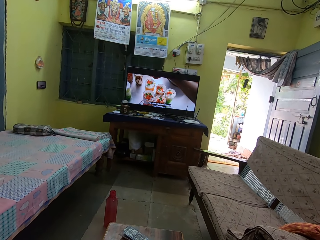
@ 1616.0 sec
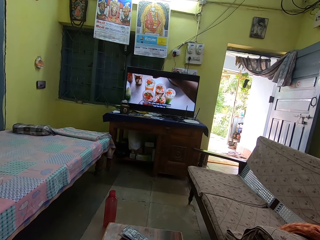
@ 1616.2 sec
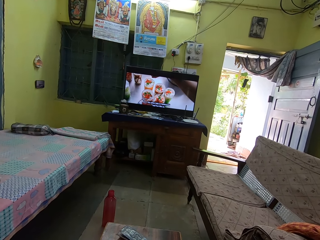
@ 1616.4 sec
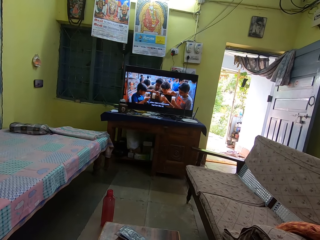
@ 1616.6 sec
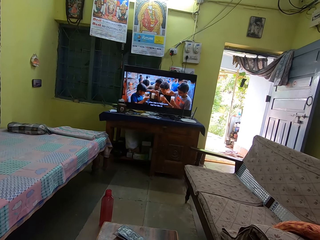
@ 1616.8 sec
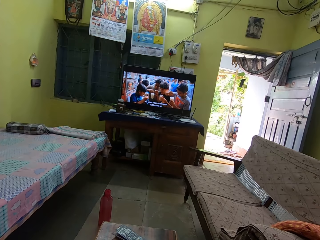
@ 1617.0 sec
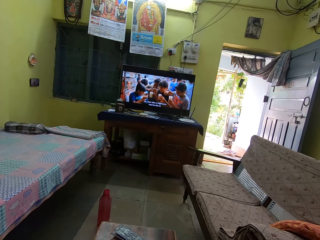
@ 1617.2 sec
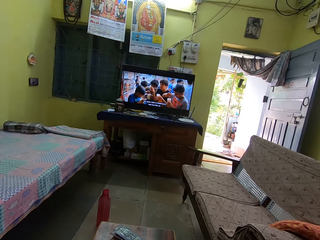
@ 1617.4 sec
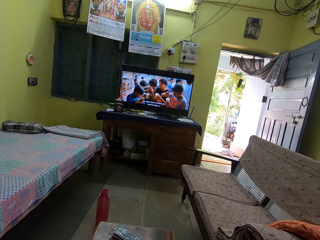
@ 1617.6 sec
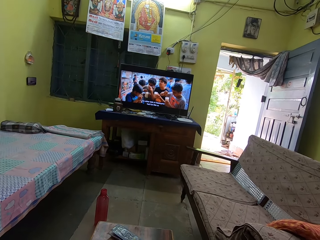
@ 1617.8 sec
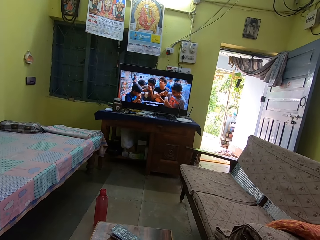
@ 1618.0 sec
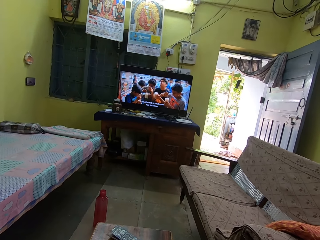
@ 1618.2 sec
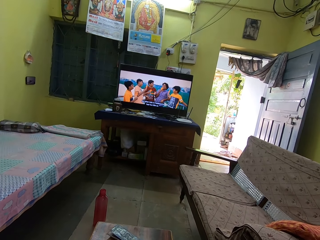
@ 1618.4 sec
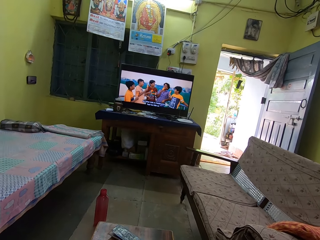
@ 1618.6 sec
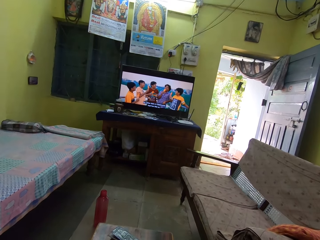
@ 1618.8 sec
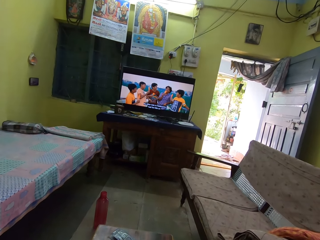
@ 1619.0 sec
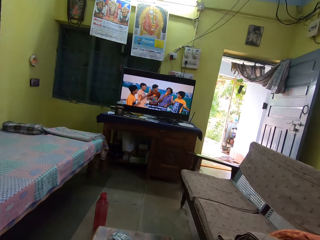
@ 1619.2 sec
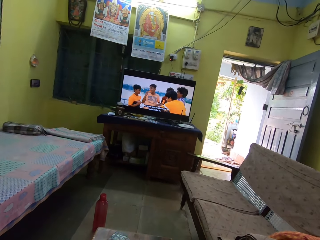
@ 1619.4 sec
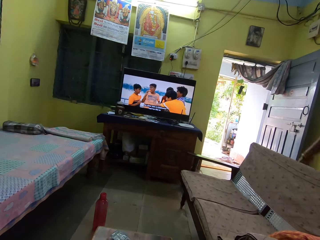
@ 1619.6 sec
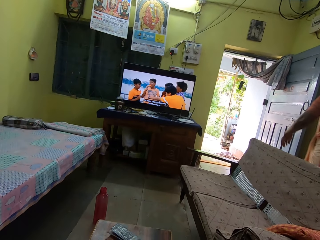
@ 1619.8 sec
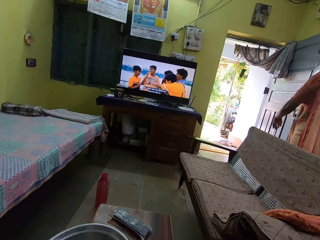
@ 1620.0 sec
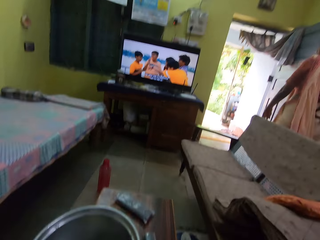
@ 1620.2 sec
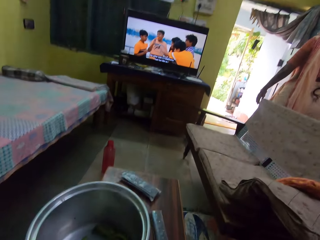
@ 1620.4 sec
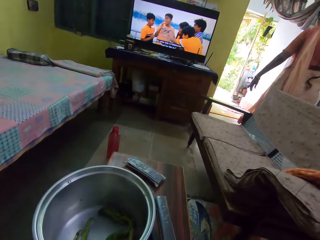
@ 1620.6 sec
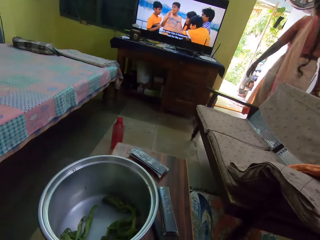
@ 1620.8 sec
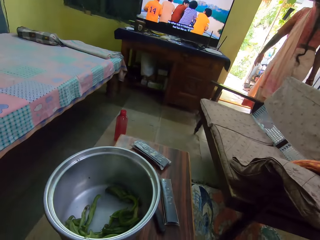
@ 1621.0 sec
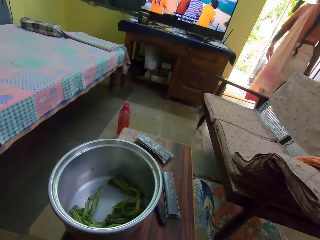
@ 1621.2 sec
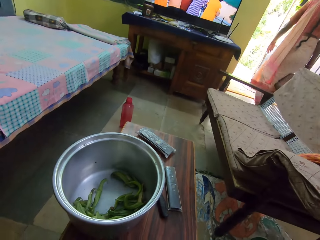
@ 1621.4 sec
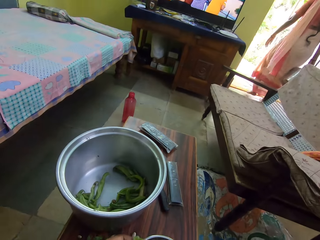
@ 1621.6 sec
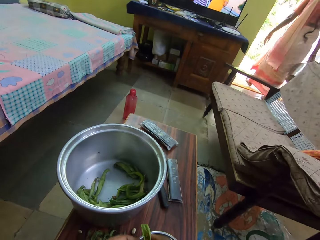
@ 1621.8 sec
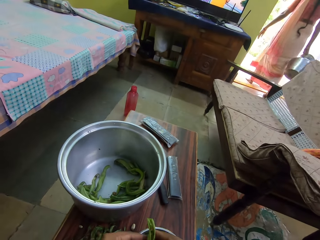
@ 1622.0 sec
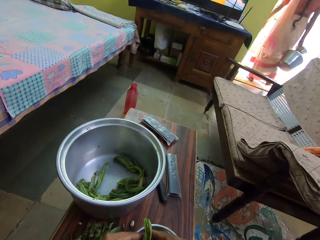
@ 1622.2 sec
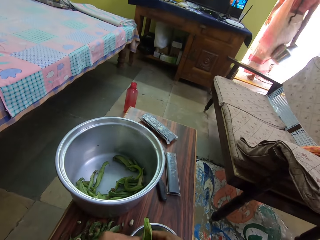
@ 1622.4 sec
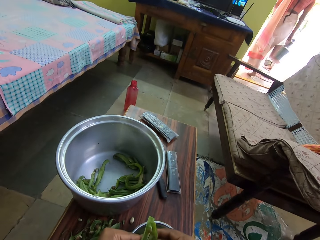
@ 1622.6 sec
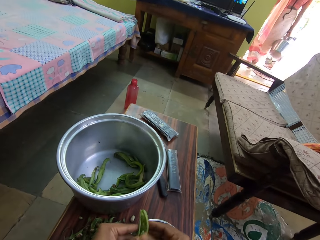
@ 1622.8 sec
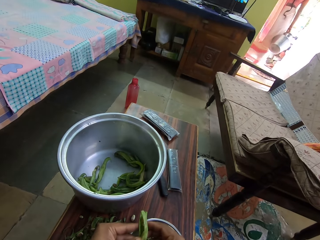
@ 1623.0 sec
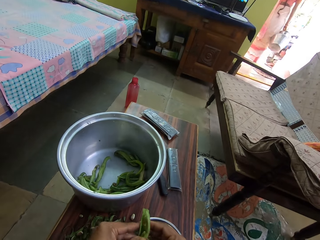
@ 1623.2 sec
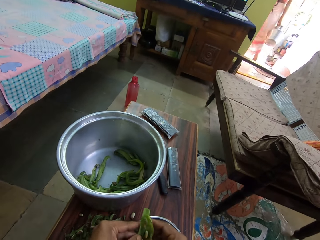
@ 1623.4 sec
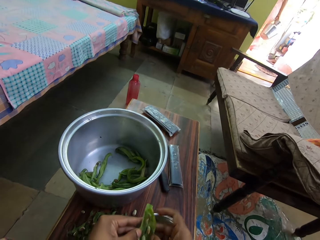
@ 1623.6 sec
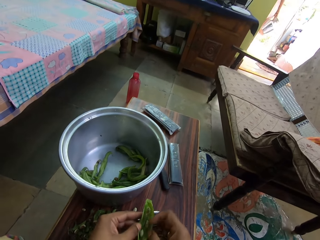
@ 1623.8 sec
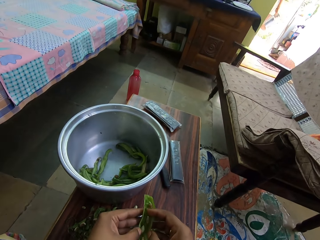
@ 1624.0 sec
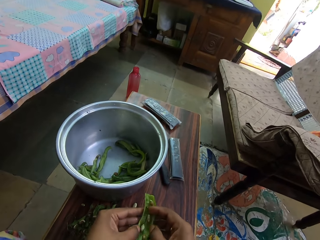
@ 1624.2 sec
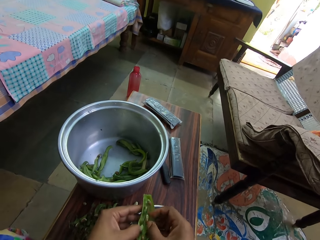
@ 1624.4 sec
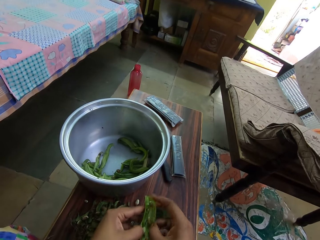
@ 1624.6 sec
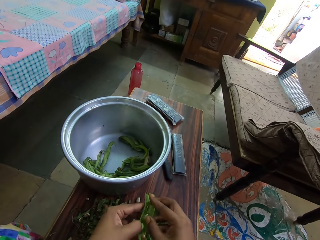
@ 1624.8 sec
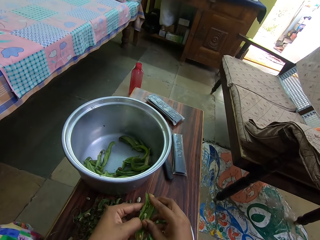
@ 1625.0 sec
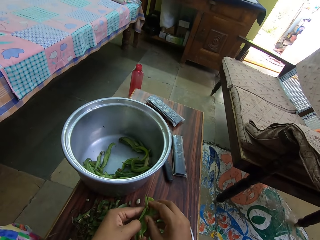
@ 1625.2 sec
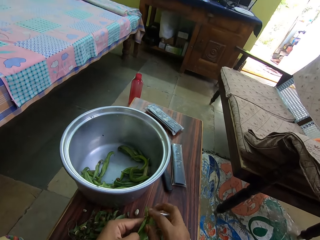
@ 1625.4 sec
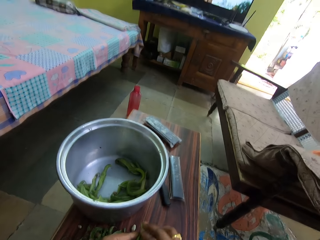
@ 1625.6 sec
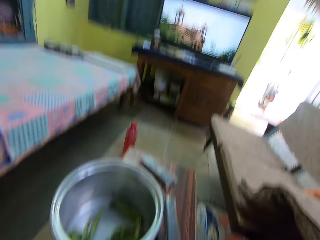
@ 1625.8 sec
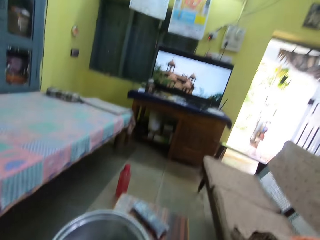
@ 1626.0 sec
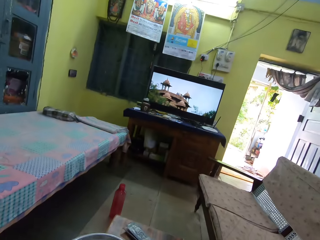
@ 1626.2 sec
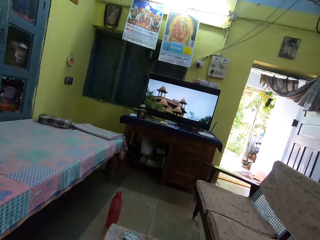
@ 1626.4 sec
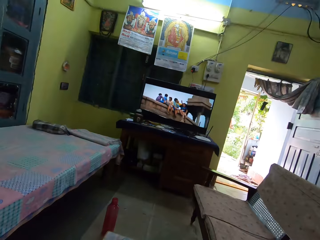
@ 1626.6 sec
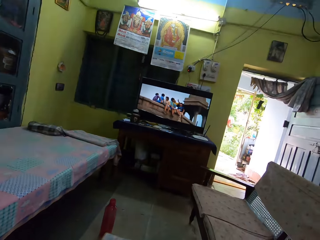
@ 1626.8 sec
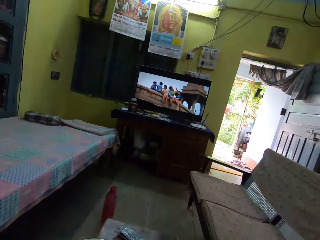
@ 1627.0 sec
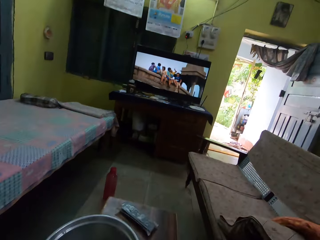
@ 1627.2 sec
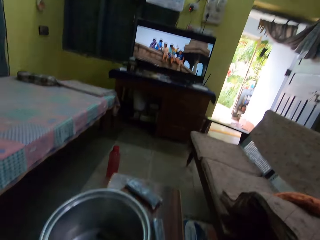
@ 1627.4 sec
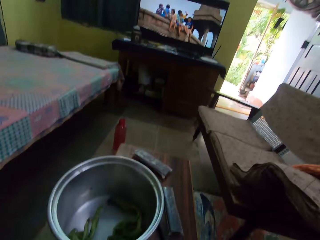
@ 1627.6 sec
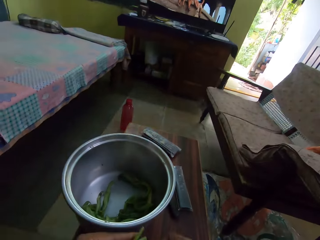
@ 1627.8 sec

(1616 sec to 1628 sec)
A woman walks out of the door. The camera wearer removes peas from a pod. They look at the television.

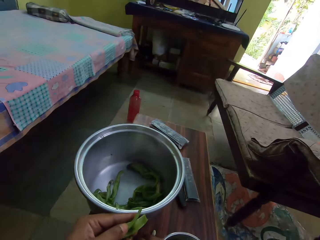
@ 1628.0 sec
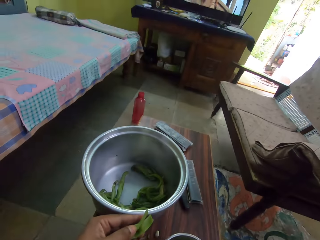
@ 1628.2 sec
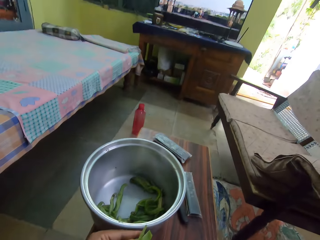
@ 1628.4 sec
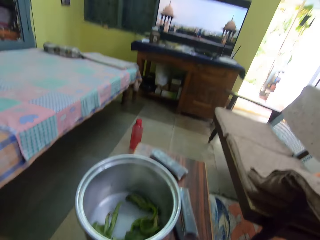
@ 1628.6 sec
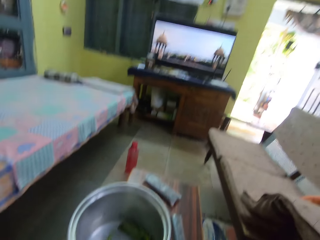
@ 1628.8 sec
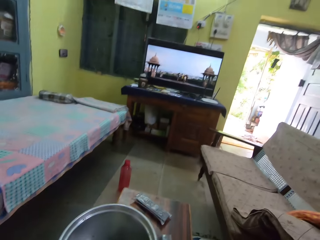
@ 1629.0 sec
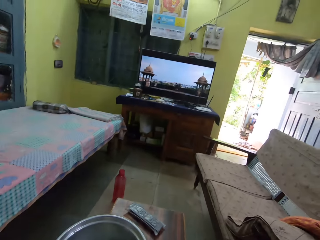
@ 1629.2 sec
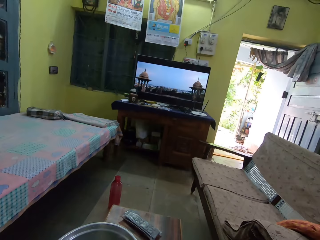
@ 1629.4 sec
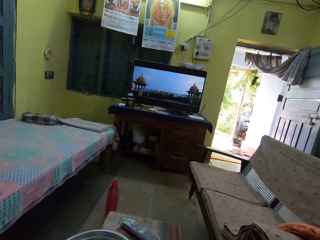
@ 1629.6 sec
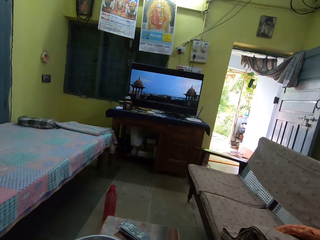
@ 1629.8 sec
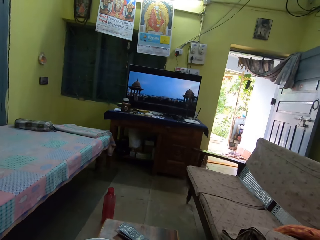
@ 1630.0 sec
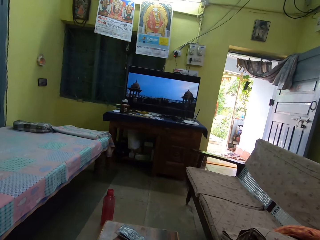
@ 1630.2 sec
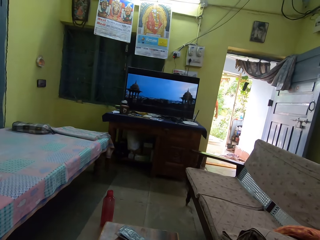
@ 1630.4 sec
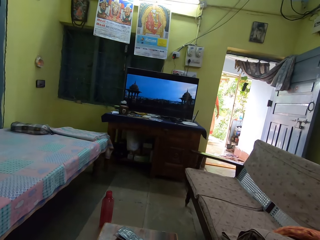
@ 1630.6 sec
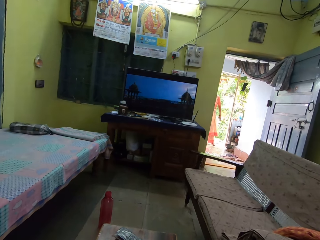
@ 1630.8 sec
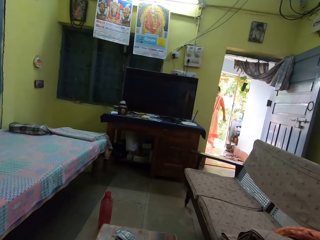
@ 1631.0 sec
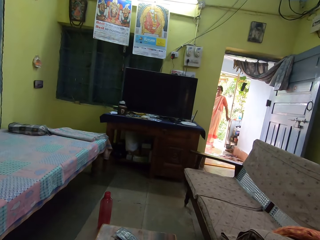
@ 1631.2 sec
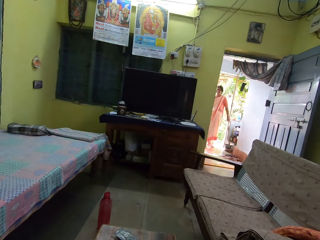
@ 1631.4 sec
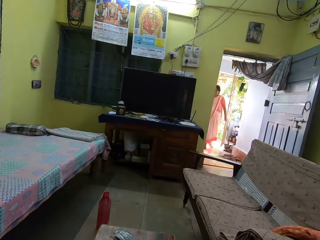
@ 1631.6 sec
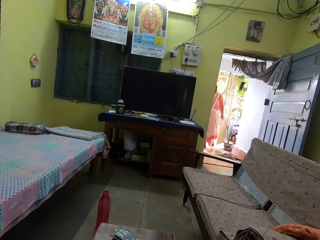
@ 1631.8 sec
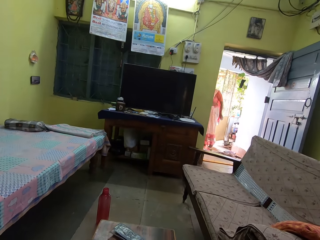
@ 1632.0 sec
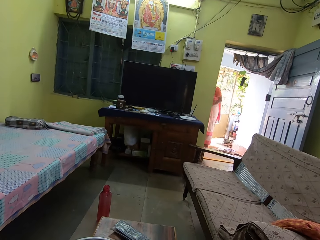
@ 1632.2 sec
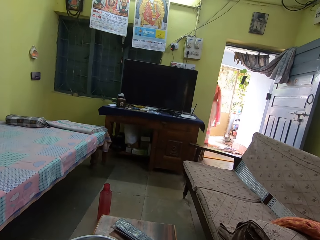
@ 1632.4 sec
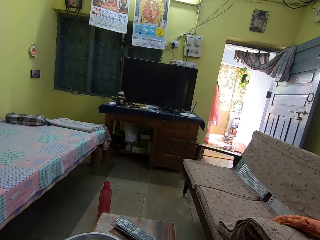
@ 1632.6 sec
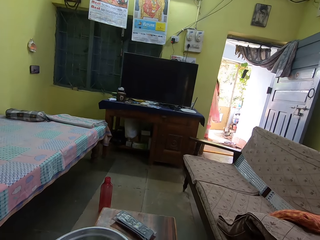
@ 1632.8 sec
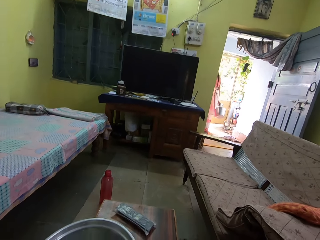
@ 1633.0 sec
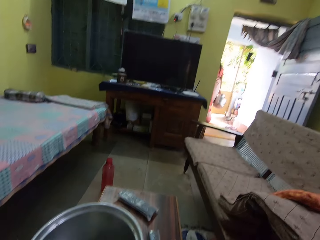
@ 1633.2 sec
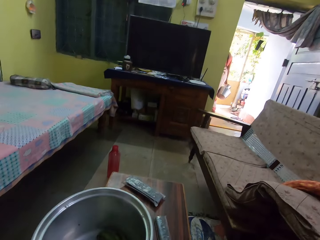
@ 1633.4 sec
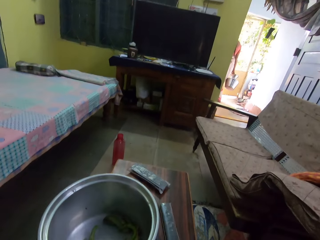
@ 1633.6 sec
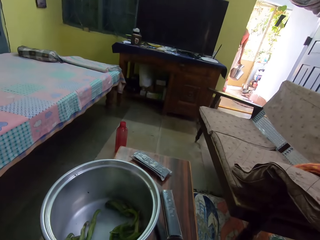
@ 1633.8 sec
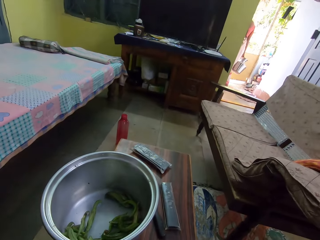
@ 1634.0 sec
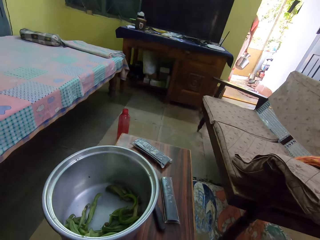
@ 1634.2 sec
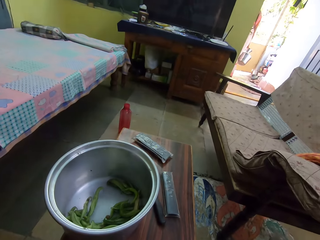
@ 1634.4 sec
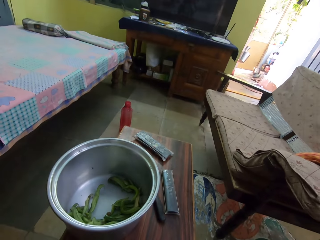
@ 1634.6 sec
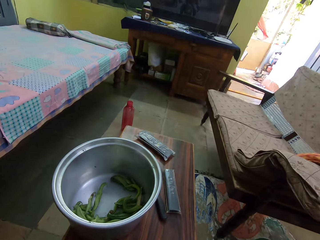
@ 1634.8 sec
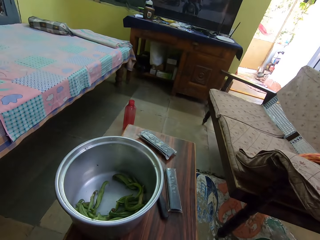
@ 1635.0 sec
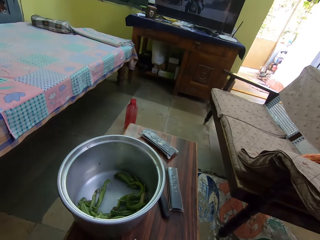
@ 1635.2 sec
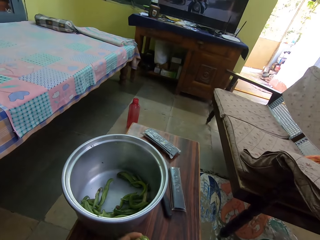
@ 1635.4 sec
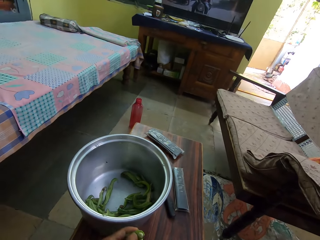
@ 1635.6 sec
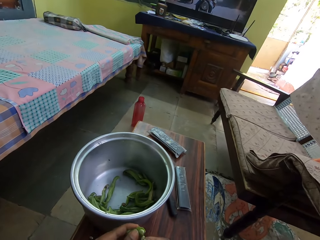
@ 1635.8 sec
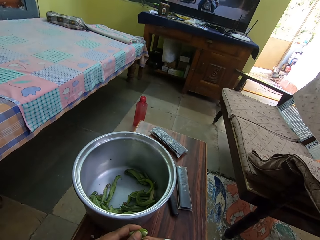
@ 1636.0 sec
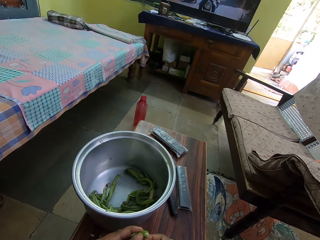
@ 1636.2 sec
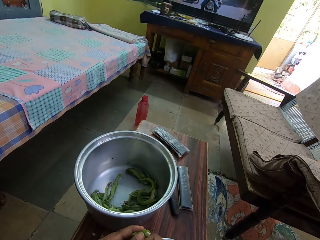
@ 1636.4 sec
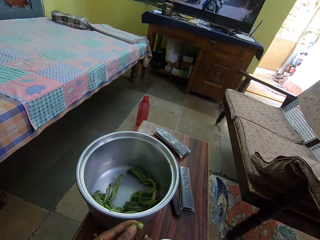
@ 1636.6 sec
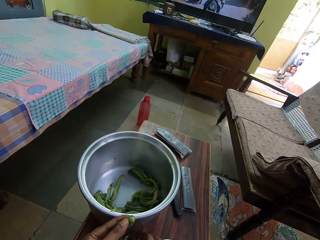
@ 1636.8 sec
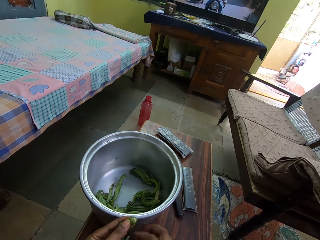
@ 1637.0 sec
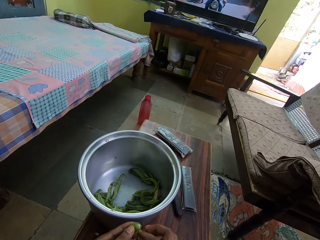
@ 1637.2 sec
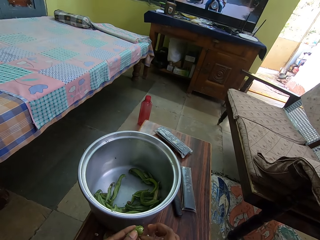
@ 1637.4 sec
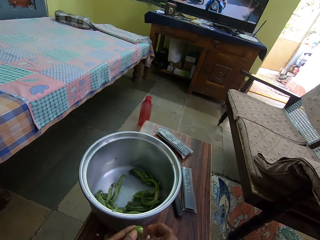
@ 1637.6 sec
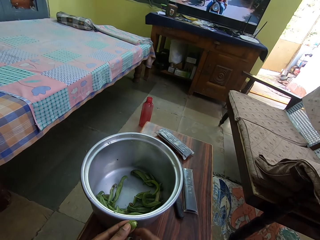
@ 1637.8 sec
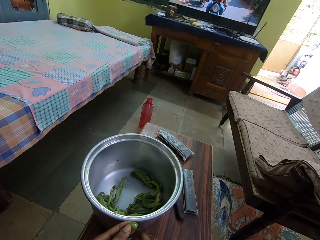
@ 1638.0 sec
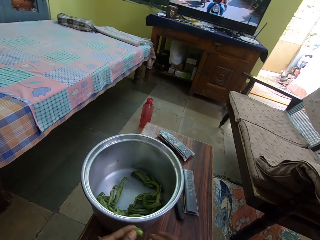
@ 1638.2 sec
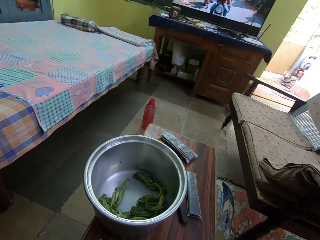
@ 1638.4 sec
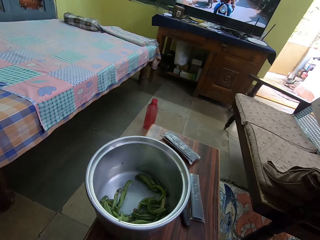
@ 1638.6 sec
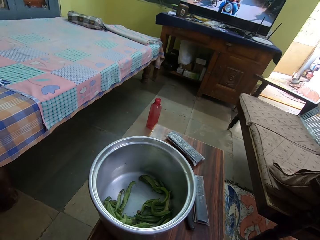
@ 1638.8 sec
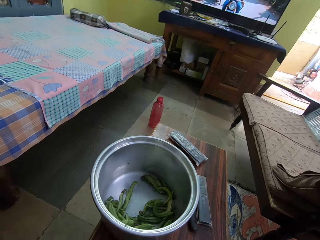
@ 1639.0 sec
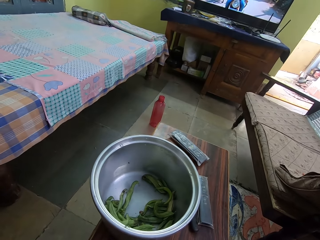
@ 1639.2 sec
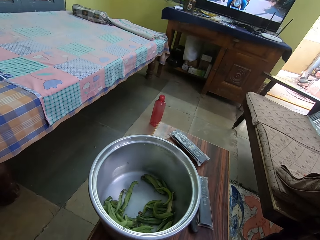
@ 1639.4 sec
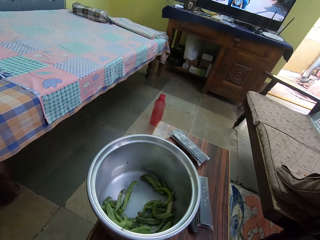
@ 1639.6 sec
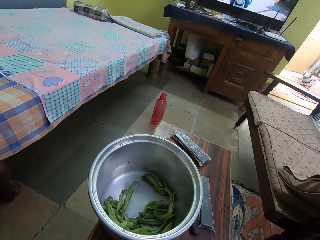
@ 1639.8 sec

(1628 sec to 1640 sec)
The camera wearer removes peas from a pod. They look at the television. A woman closes the door.
